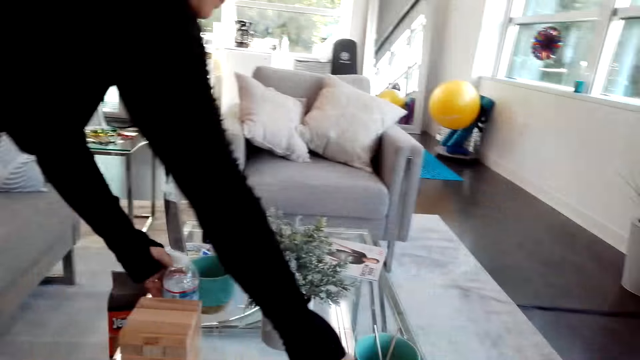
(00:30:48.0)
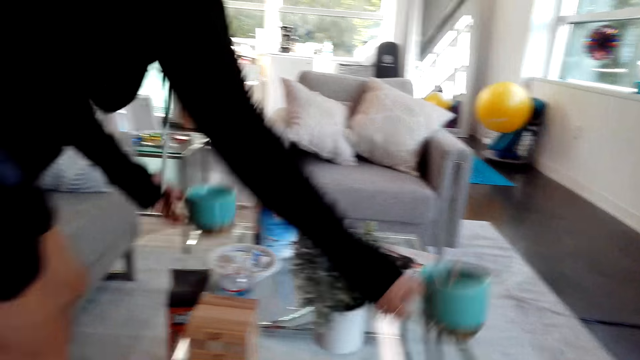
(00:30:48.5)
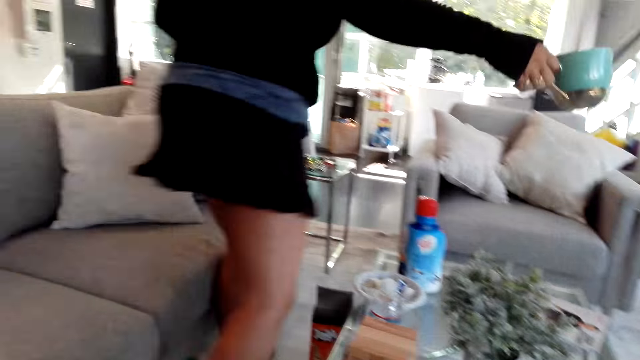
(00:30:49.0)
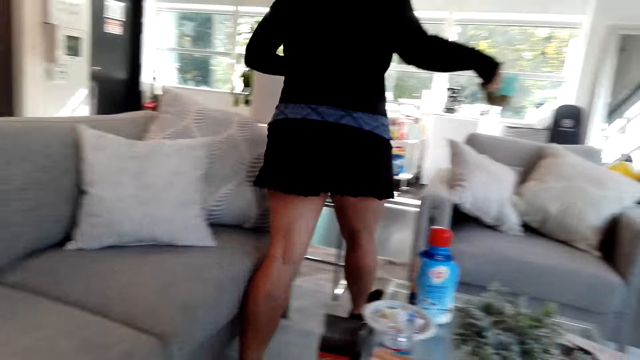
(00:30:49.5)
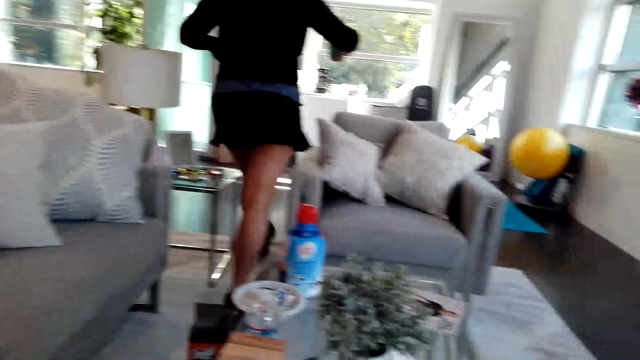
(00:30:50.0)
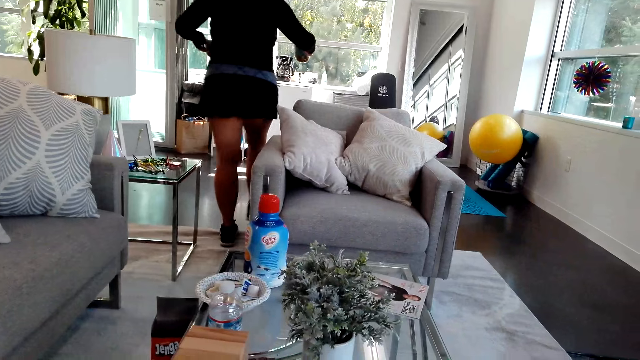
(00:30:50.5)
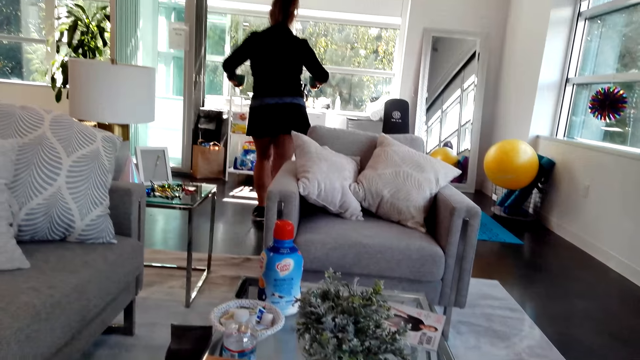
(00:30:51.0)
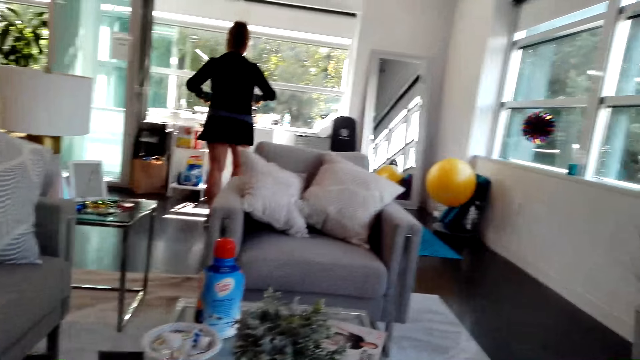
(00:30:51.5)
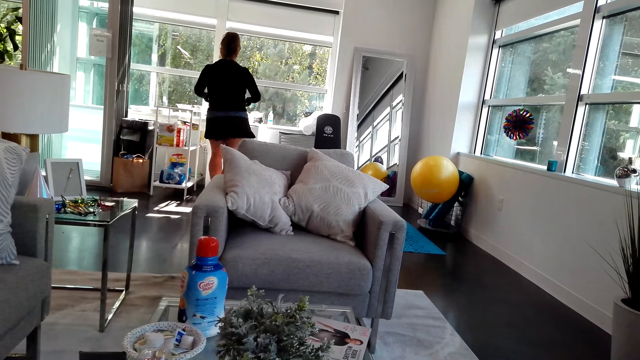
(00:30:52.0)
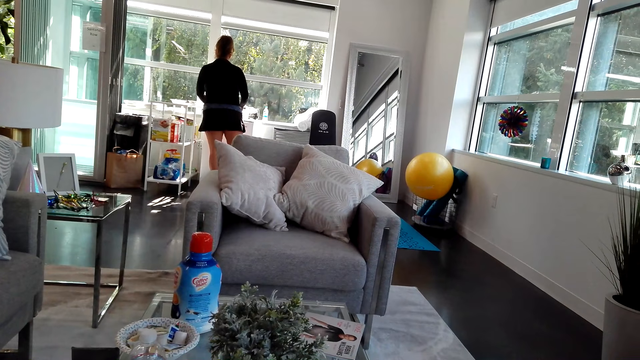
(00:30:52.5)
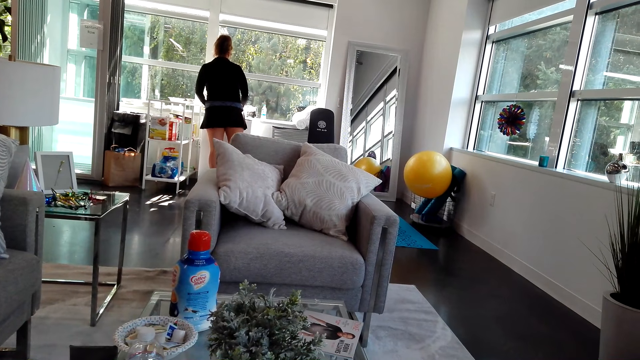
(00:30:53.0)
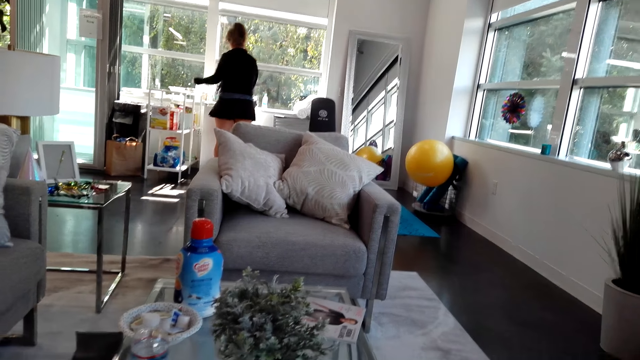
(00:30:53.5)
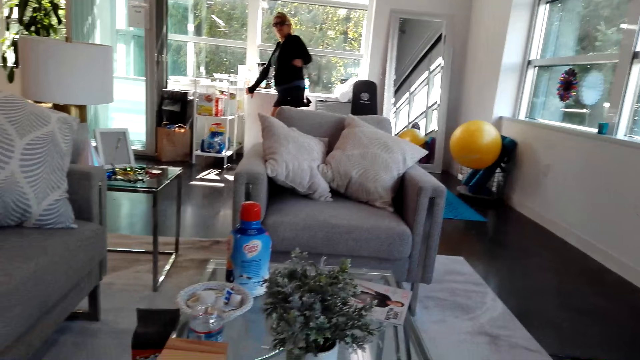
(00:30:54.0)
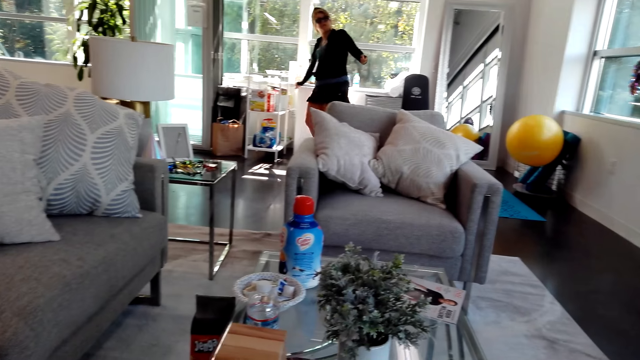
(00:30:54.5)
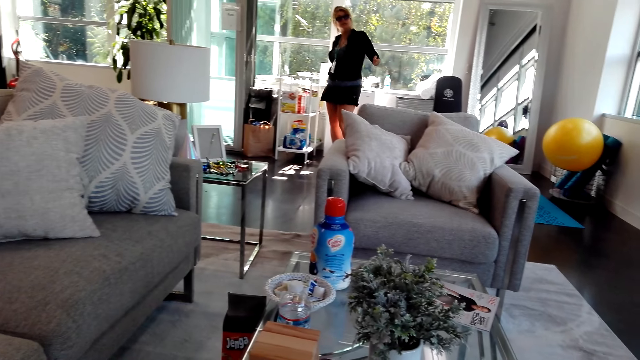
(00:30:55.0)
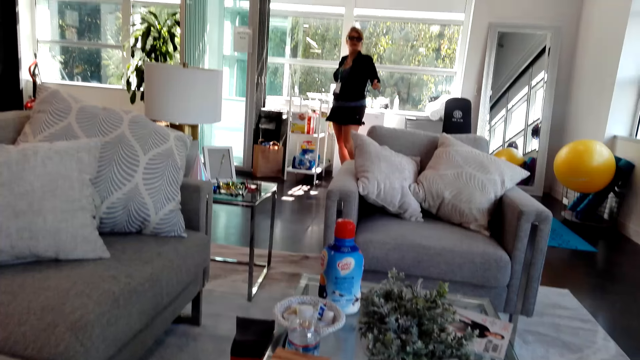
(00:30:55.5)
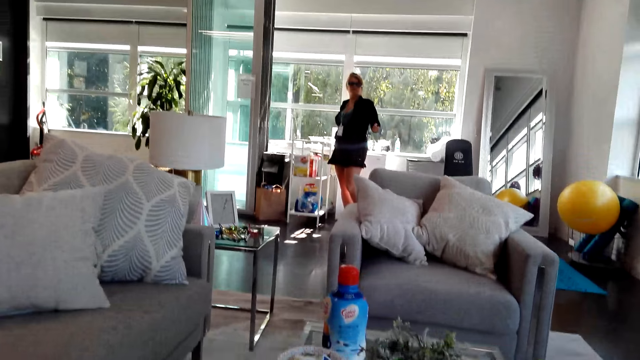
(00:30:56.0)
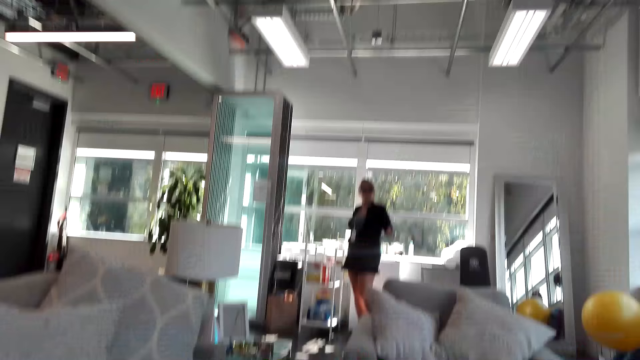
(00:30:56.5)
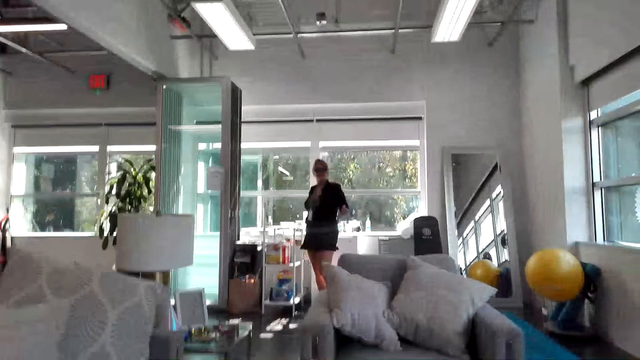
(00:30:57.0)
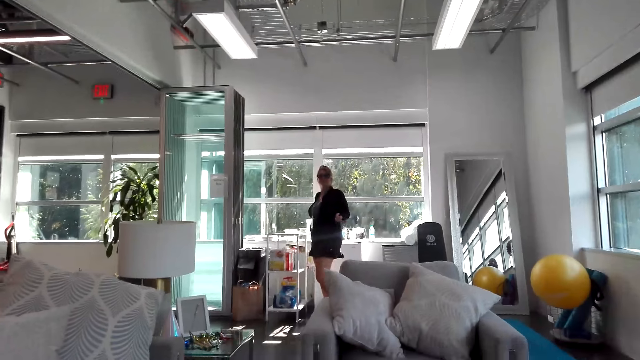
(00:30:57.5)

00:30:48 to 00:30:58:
The girl picks up the mug from the table. The girl walks. The girl places the mugs on the table. The girl turns. The camera wearer talks to the girl.

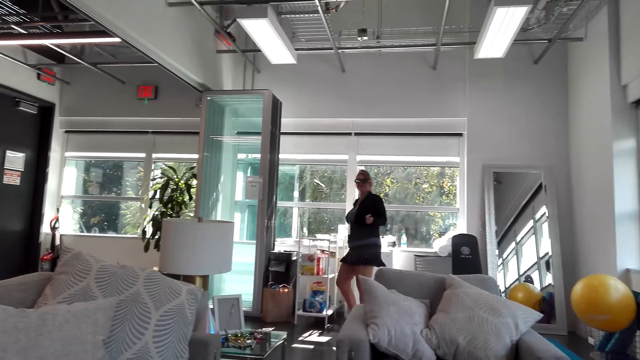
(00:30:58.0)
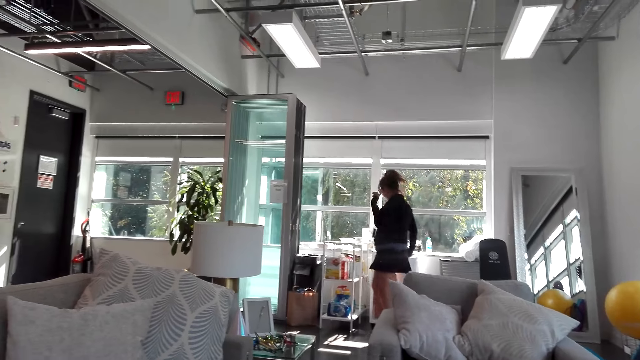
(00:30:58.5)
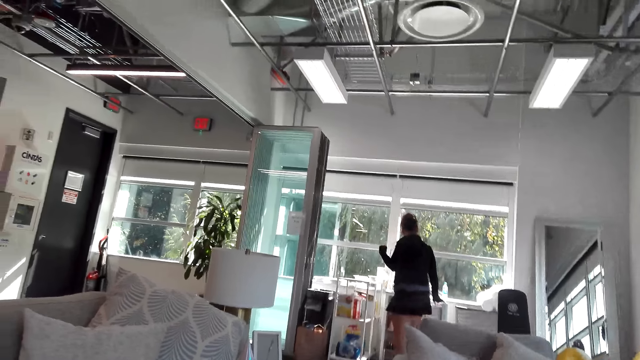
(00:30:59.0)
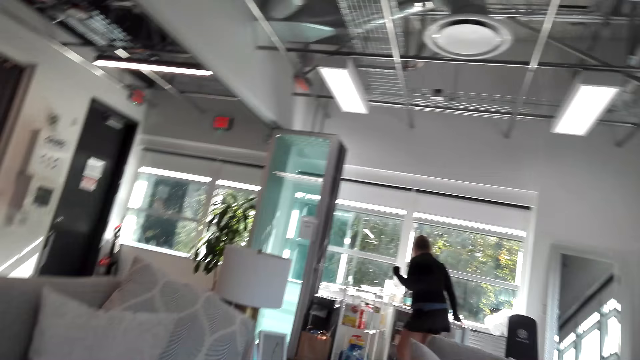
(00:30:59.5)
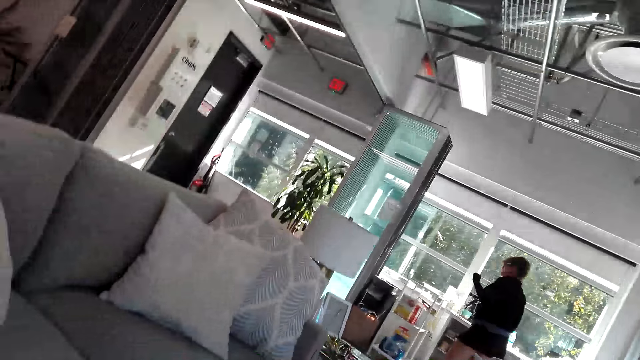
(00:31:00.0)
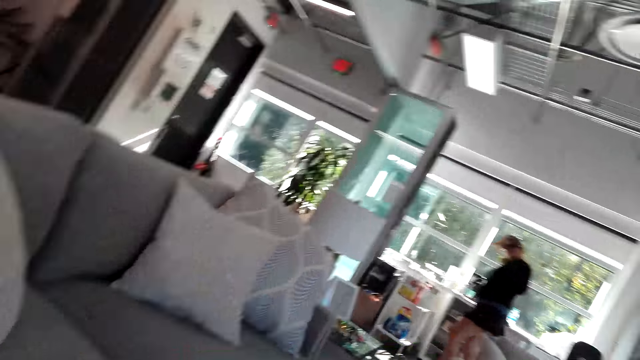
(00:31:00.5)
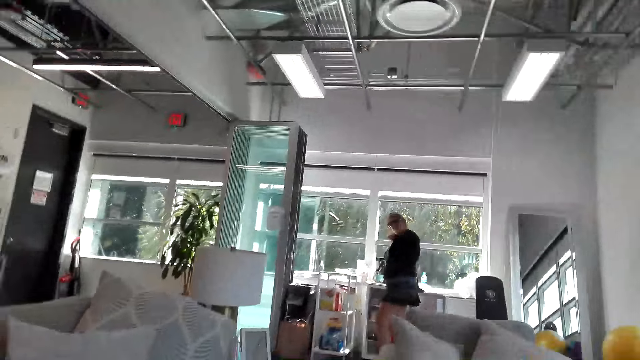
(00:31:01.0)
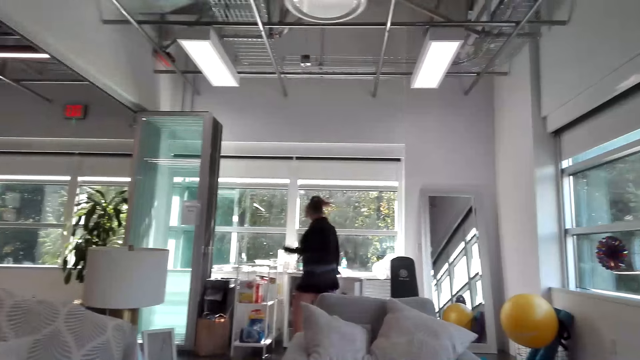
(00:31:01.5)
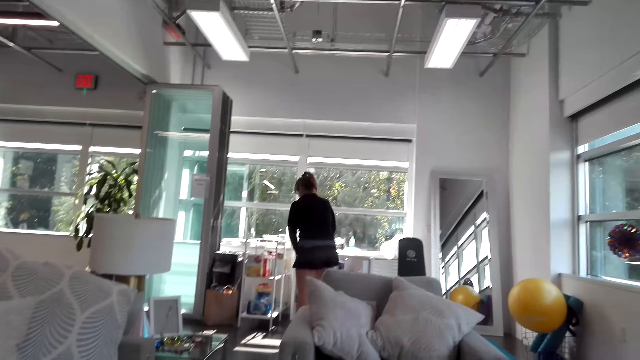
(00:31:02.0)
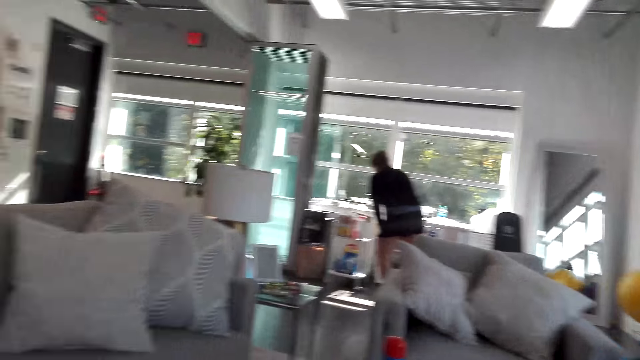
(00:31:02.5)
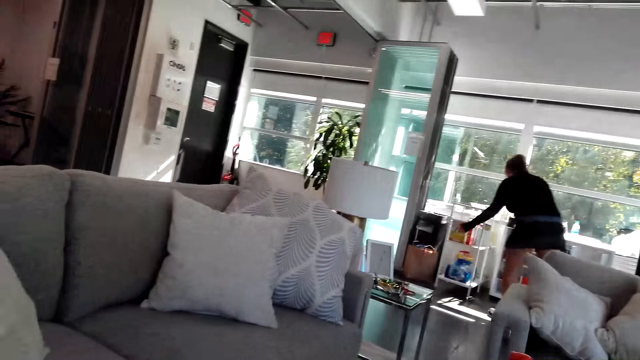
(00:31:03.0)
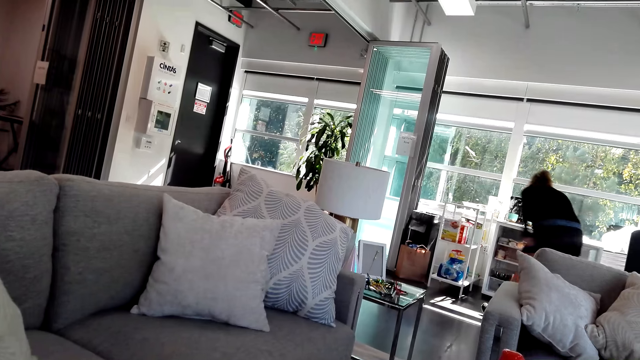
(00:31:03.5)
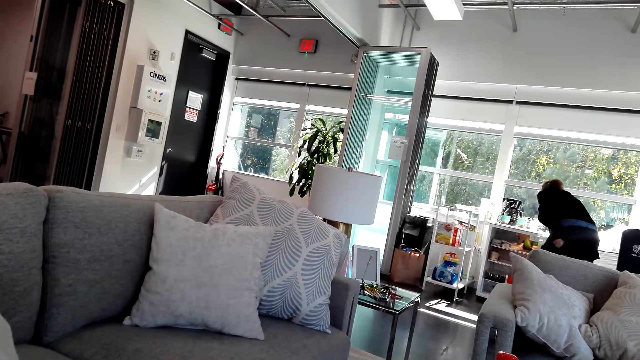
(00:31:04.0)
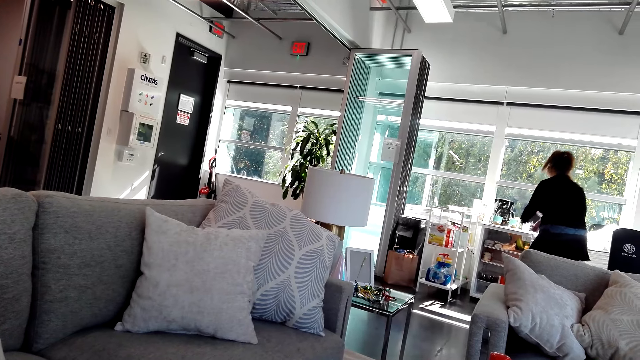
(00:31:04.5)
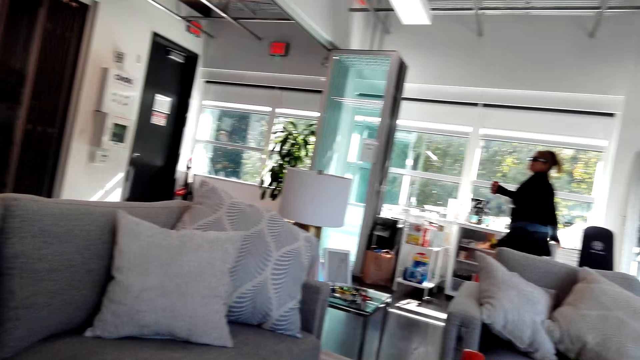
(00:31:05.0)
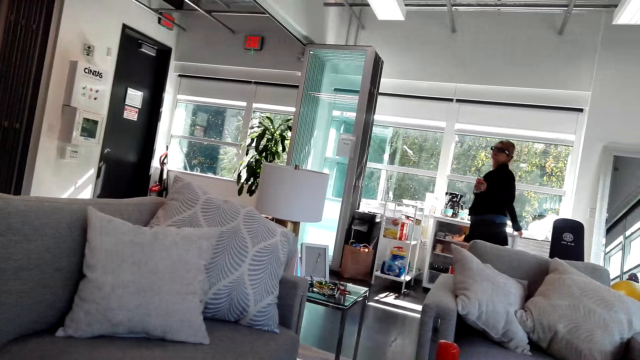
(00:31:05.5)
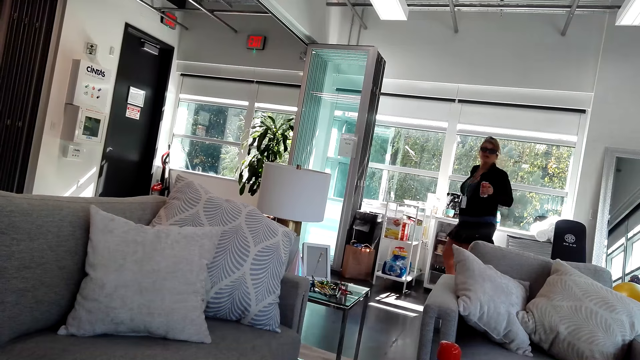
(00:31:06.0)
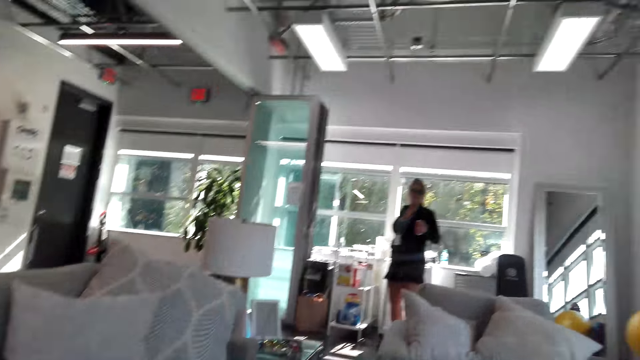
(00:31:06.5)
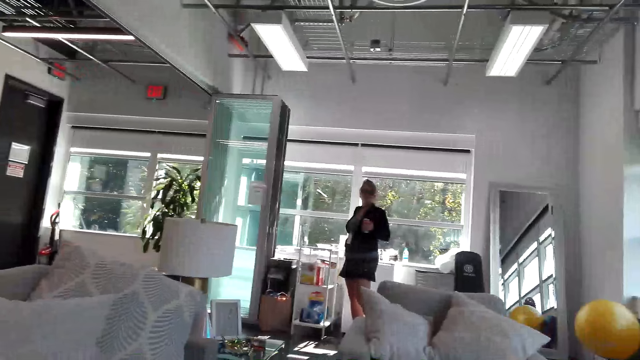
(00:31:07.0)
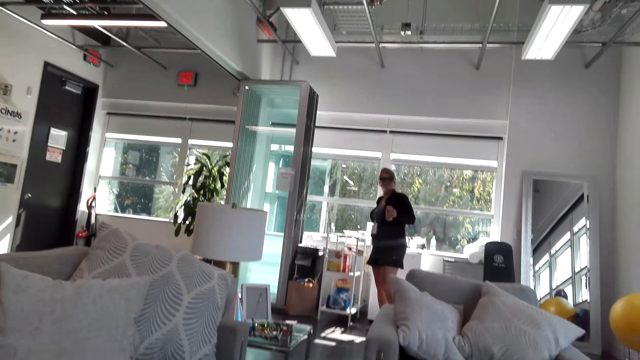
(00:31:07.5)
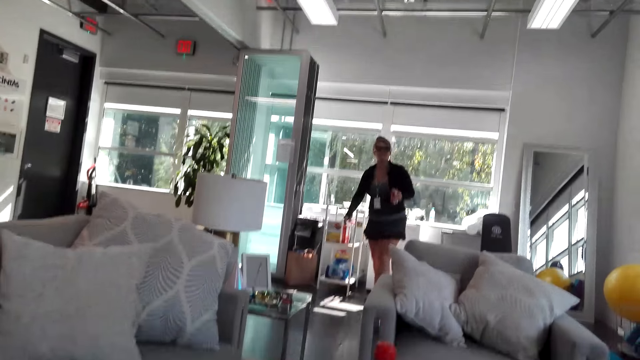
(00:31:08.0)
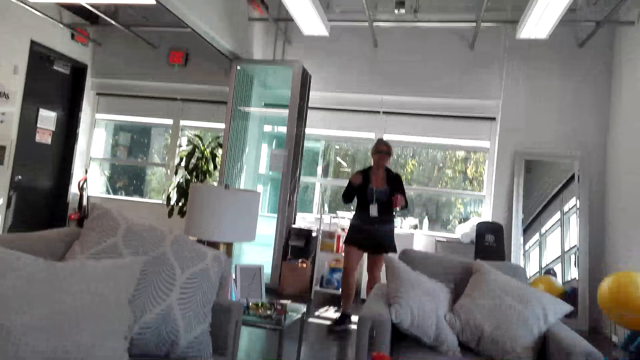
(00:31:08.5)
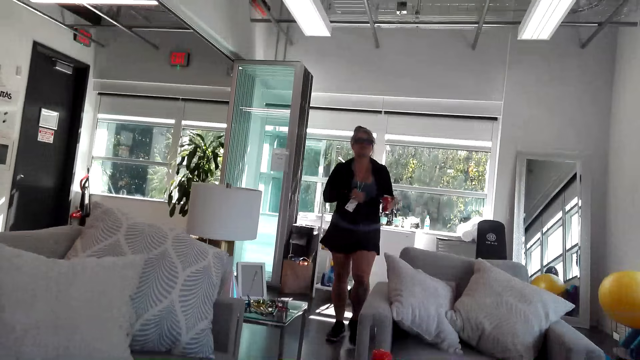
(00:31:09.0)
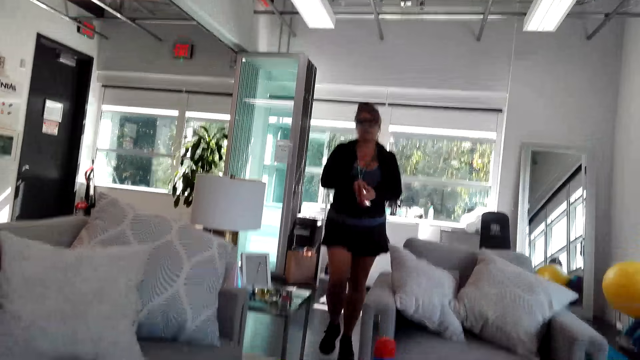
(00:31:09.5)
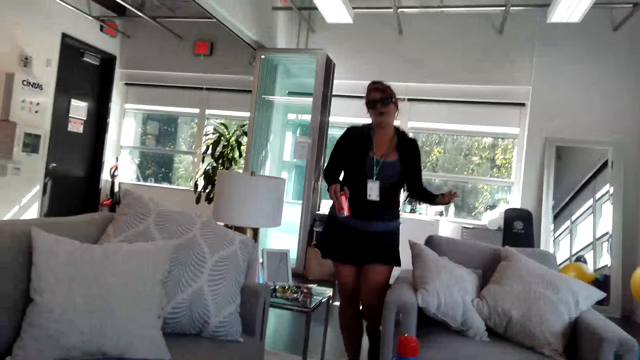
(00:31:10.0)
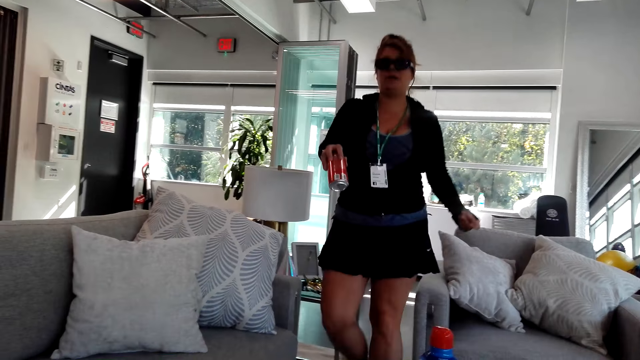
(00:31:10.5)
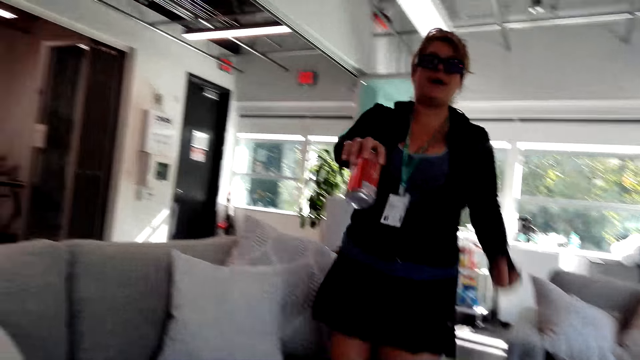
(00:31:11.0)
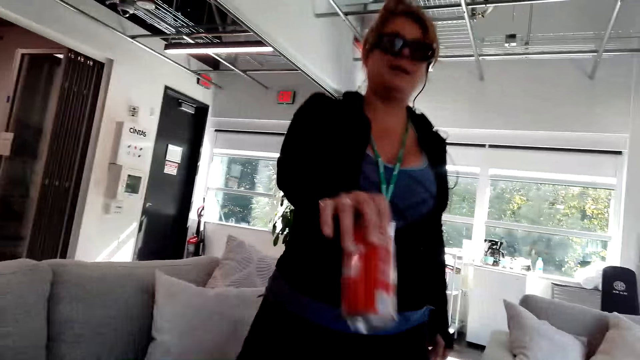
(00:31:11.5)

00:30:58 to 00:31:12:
The girl touches her hair. The camera wearer talks to the girl. The girl opens the fridge. The girl picks the coke can from the fridge. The girl holds the can. The camera wearer talks to the girl. The girl walks.
